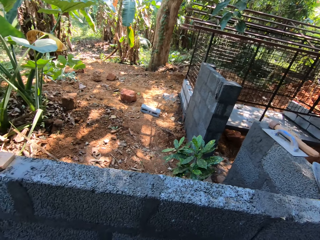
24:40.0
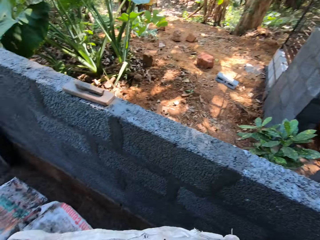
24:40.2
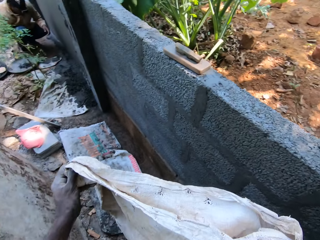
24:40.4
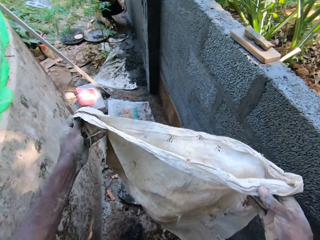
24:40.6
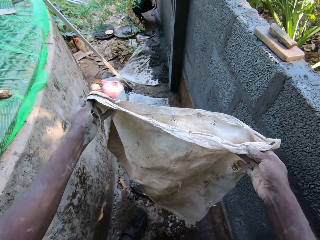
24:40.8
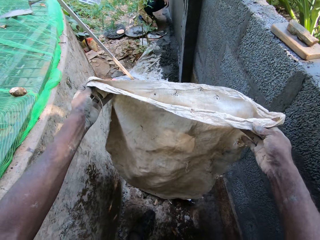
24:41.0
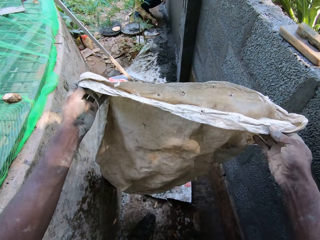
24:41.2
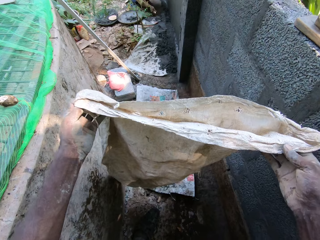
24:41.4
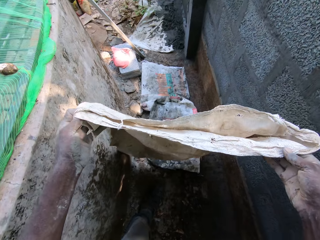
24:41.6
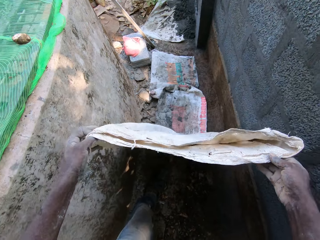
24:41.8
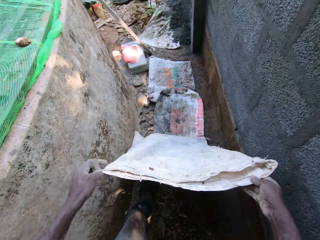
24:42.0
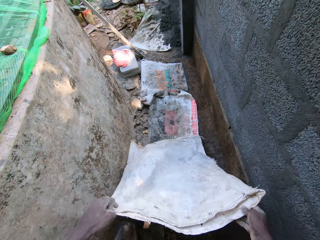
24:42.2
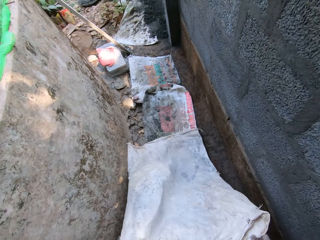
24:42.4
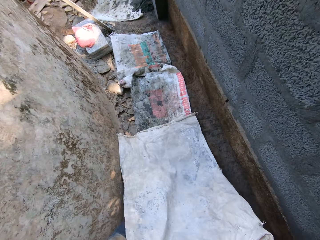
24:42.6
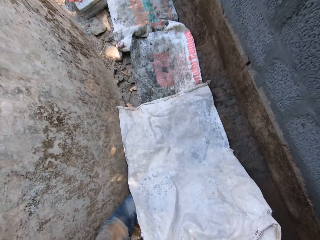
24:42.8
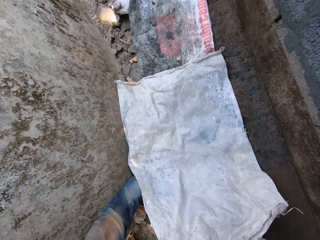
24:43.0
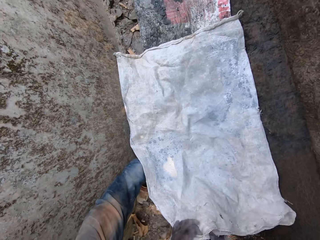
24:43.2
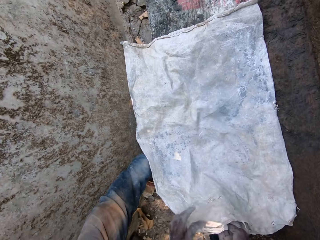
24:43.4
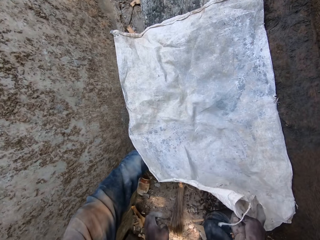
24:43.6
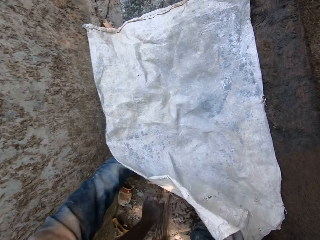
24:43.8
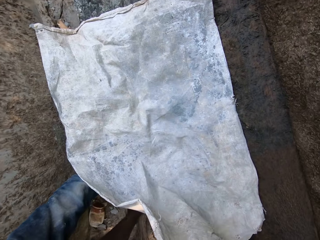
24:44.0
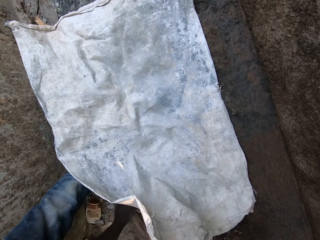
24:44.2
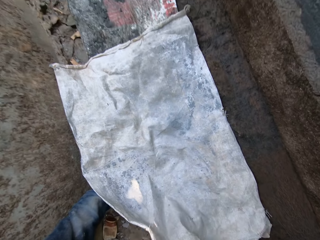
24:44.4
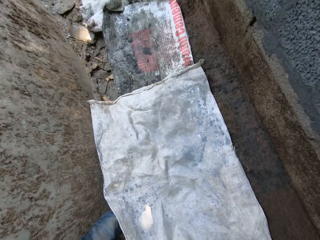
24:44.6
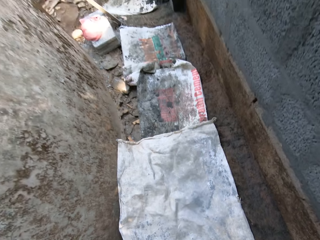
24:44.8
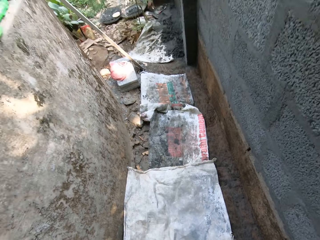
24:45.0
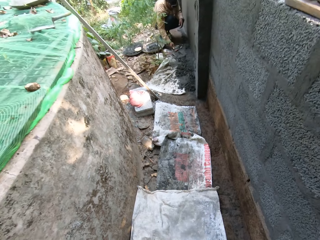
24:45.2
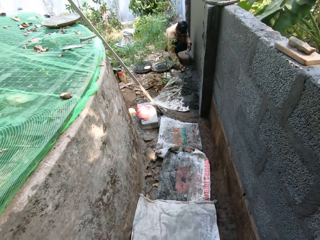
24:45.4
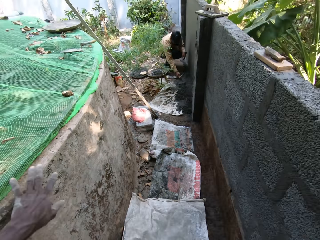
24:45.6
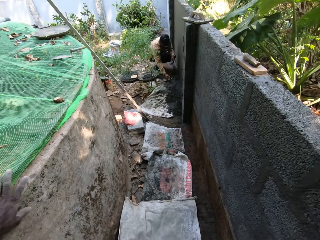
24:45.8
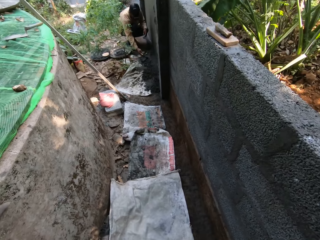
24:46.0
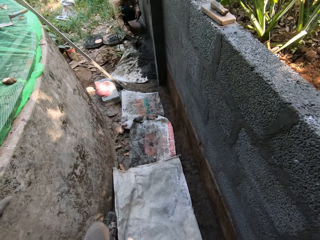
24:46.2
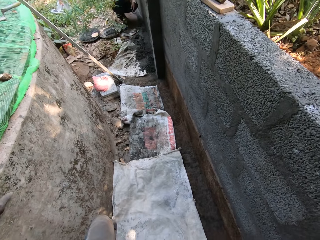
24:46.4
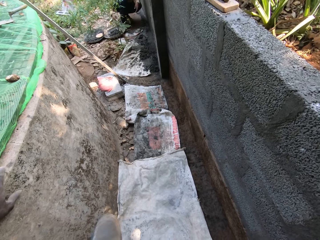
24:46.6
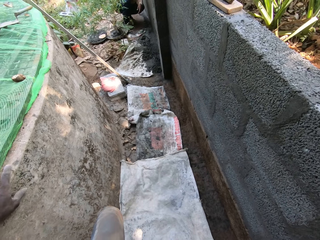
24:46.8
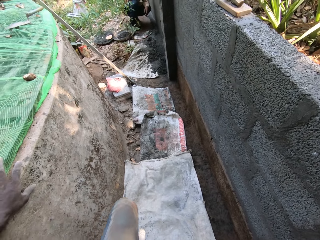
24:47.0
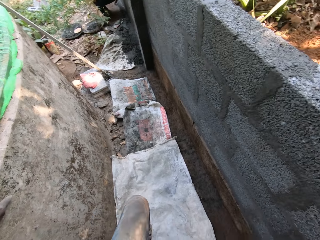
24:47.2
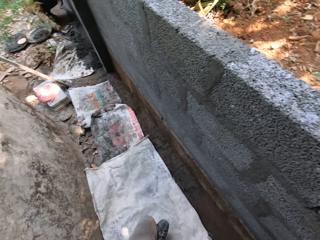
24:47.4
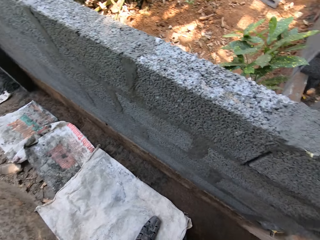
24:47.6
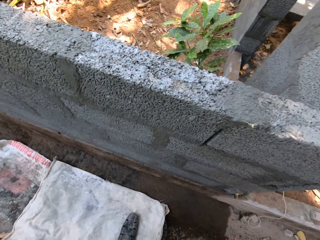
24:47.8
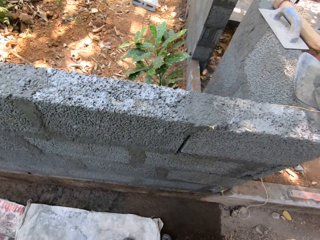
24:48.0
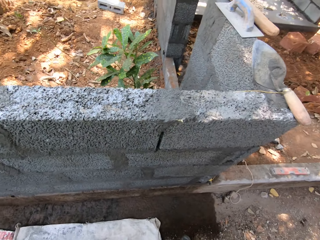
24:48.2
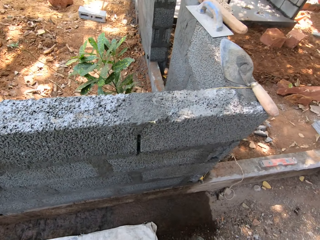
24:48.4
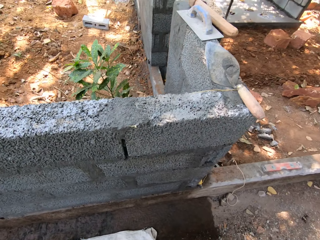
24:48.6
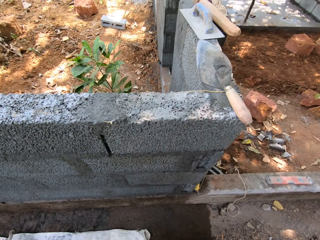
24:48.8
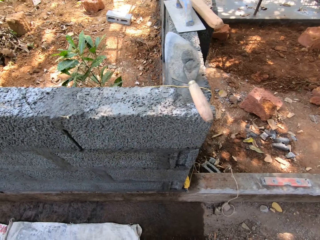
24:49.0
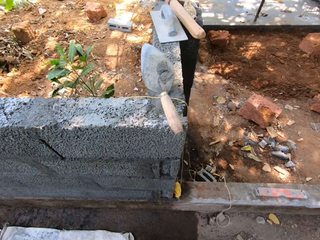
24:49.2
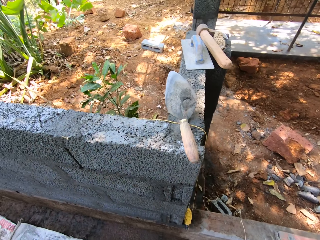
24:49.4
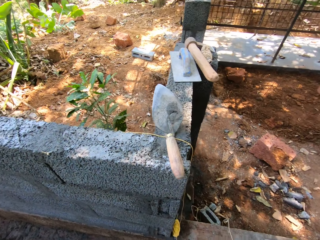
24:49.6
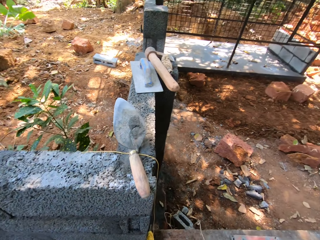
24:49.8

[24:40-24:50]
The camera wearer places the paper sack on the ground with both hands. He picks the broom from the ground with his left hand. The man packs plaster from the ground with the trowel in his right hand. The man puts the plaster in the pan with the trowel in his right hand.

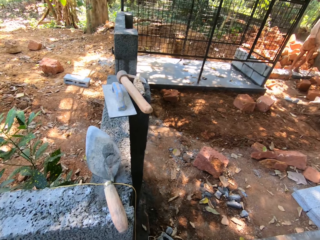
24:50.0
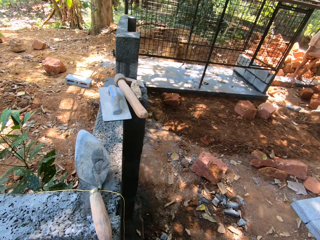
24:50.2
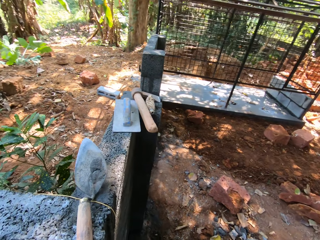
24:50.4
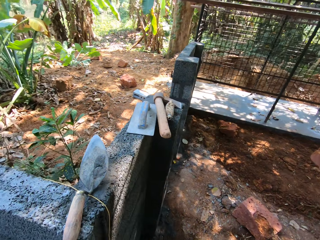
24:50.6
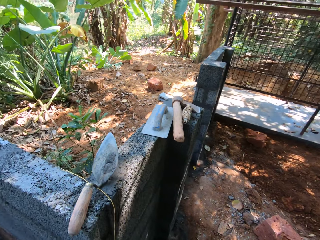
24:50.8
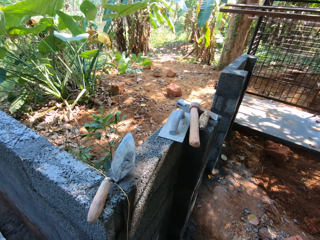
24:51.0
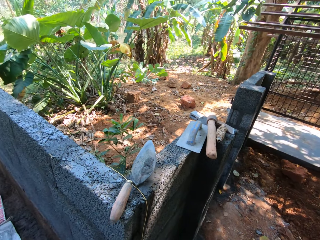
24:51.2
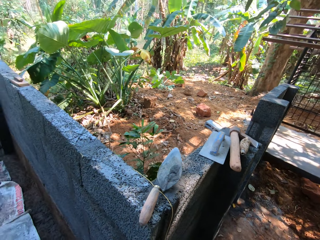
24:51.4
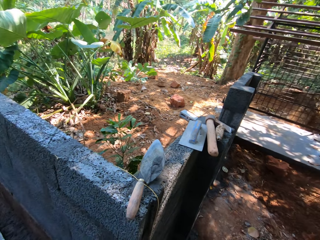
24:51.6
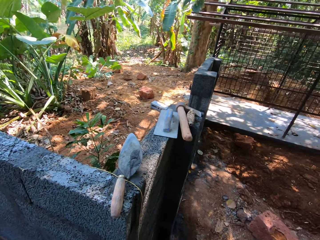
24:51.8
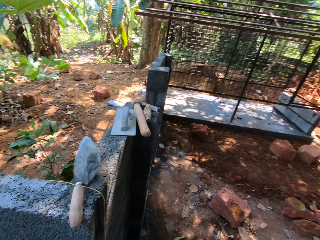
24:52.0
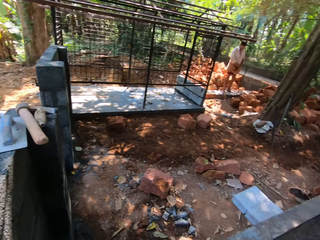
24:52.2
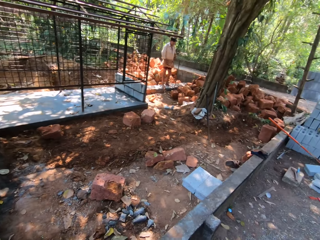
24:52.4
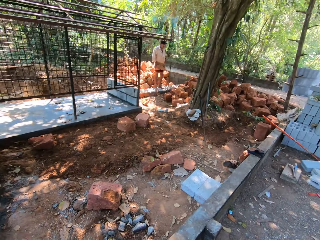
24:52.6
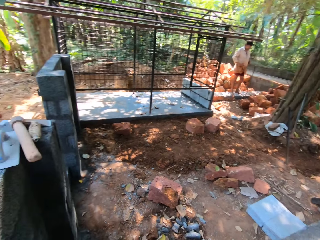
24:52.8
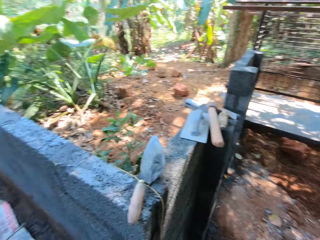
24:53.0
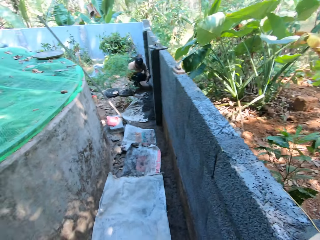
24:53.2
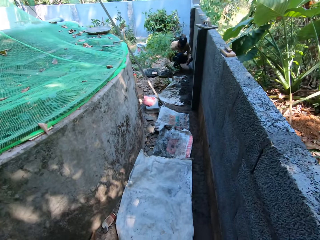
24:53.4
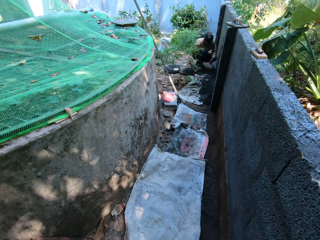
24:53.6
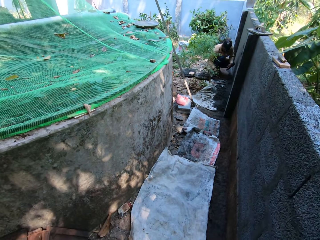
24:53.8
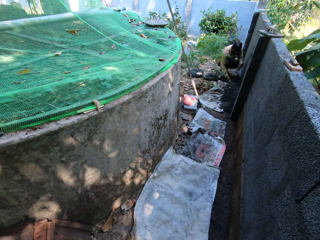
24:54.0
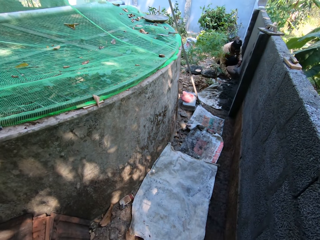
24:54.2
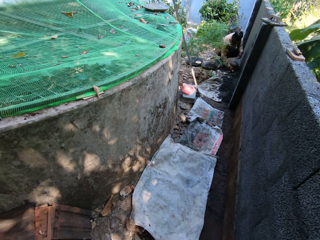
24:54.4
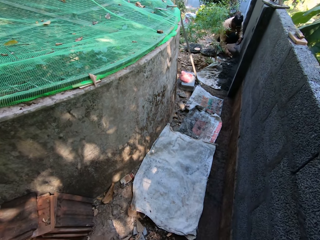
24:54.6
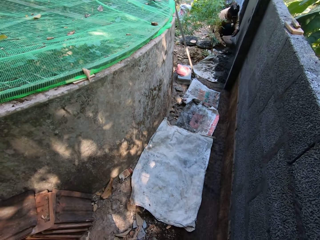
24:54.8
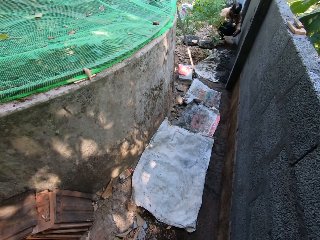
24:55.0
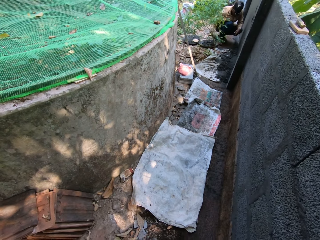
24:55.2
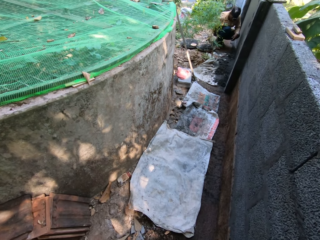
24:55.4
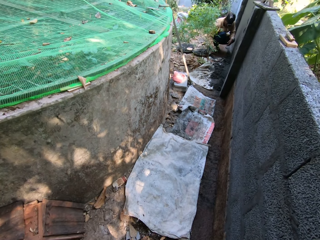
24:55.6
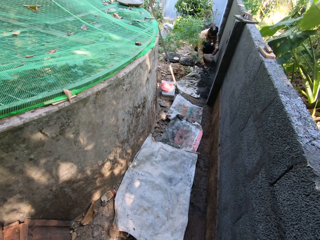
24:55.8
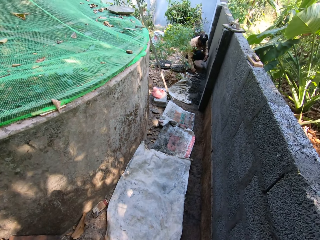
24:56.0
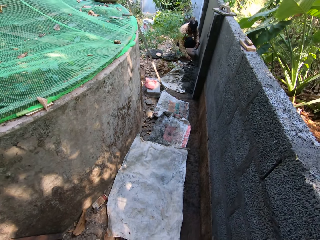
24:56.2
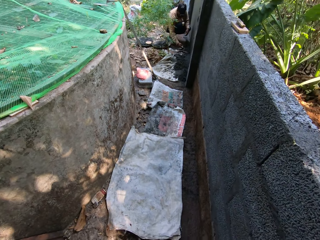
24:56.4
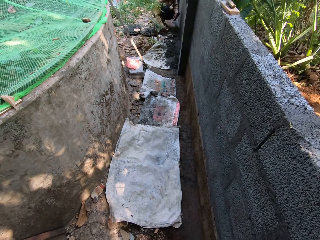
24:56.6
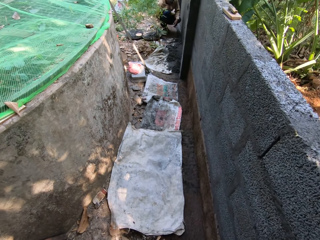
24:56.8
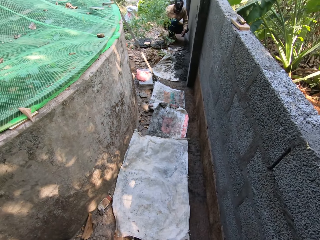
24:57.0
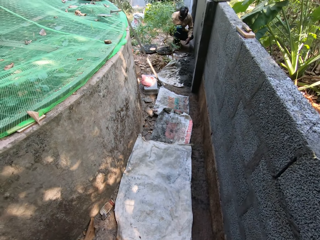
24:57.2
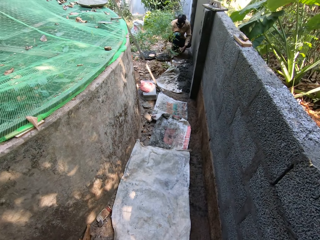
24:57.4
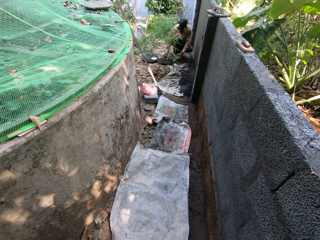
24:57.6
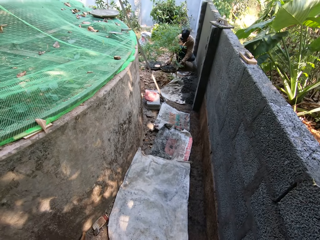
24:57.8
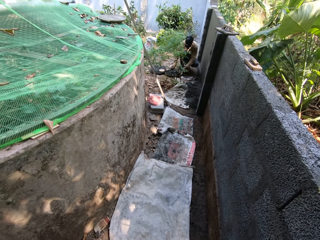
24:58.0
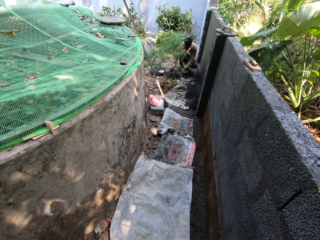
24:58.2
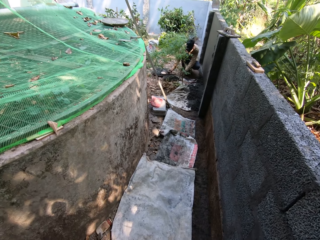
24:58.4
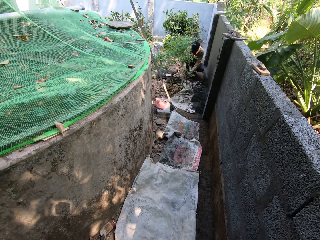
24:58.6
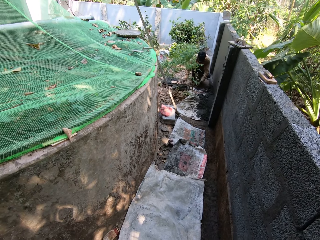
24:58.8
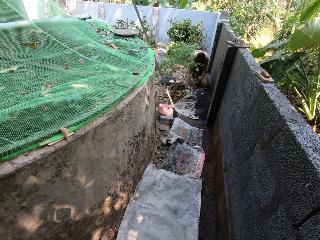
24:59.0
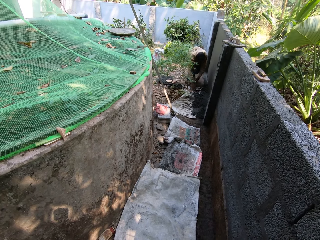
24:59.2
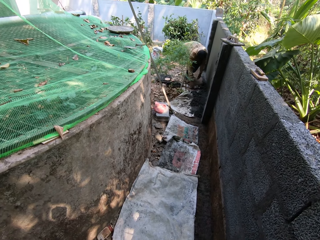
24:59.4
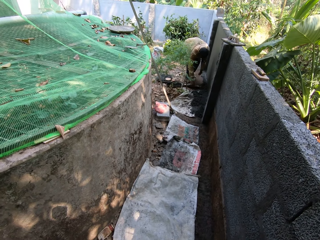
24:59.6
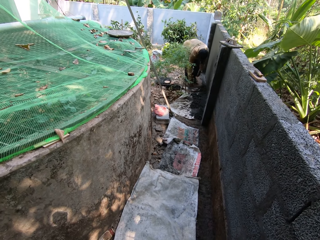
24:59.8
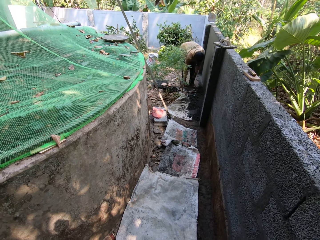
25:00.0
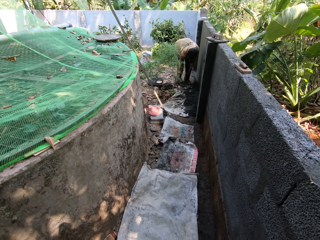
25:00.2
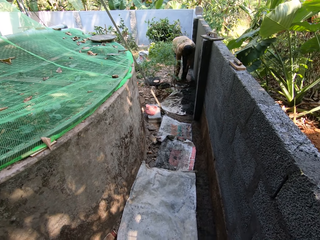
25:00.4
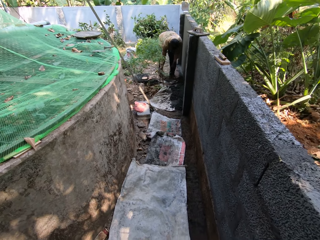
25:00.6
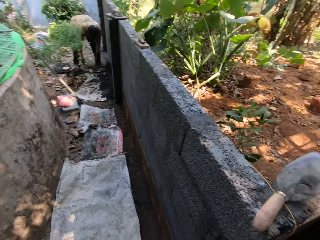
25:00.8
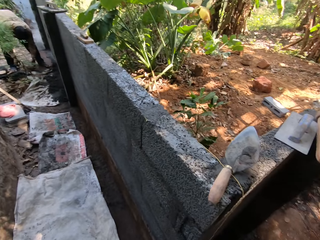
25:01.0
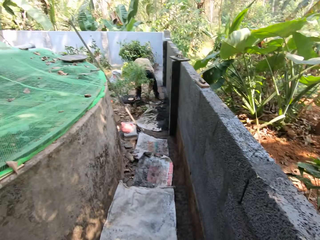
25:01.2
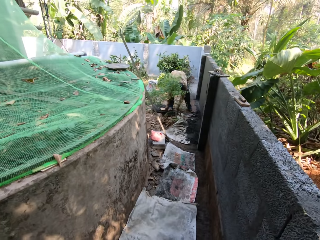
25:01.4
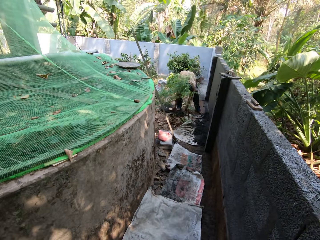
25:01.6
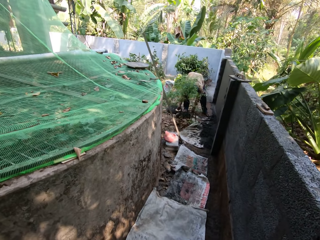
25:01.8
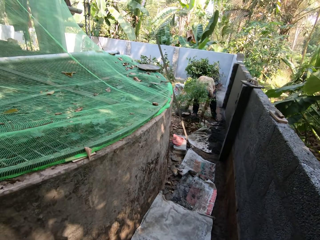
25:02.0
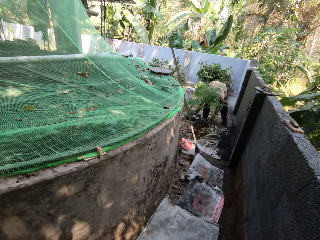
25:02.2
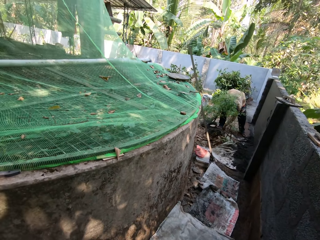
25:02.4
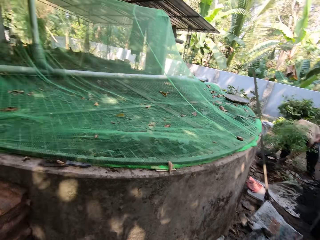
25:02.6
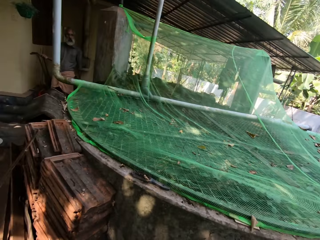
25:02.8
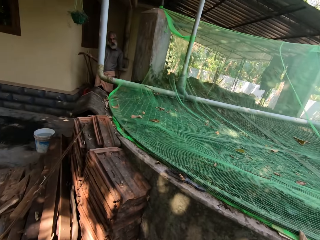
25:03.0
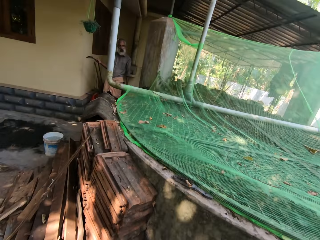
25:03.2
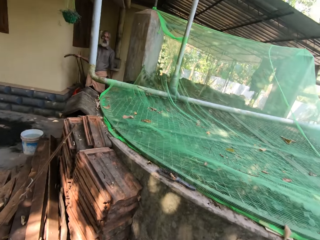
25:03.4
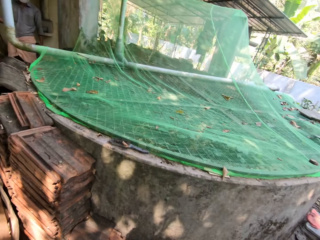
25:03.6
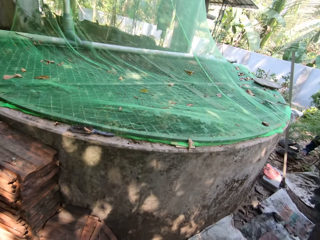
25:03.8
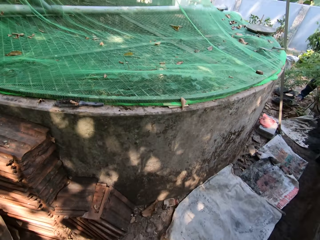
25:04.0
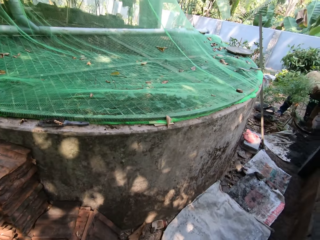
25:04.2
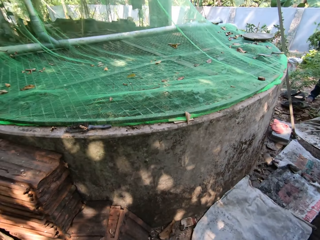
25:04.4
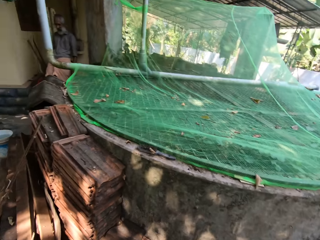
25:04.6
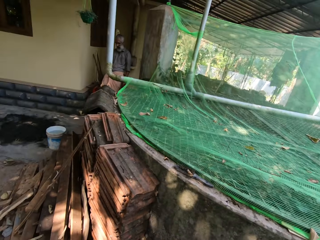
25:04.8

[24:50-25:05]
The camera wearer looks around. The man packs plaster from the ground with the trowel in his right hand. The man puts the plaster in the pan with the trowel in his right hand. The man packs plaster from the ground with the trowel in his right hand. The camera wearer talks to the man. The man puts the plaster in the pan with the trowel in his right hand. The man moves the pan on the ground with both hands, drops the trowel on the ground with his right hand, touches a sack on the ground with his left hand, picks the trowel from the ground with his right hand, and drops the trowel in the pan with his right hand. The camera wearer interacts with another man. The other man holds a stick in his right hand. The camera wearer looks at the other man. The other man talks to the camera wearer. The first man holds the sack on the ground with both hands.
